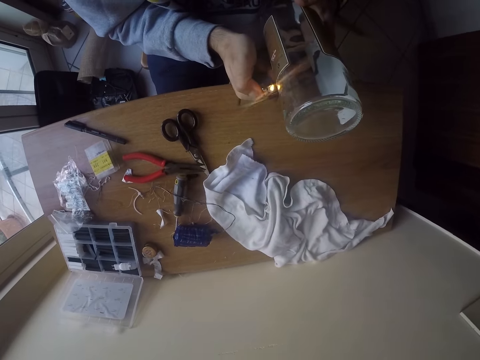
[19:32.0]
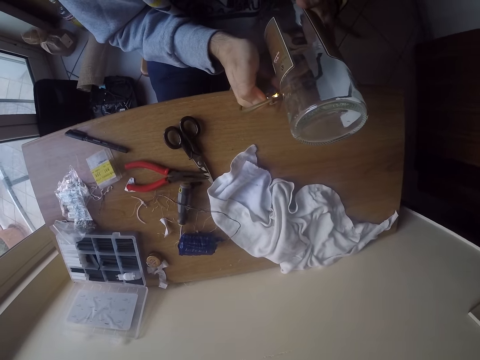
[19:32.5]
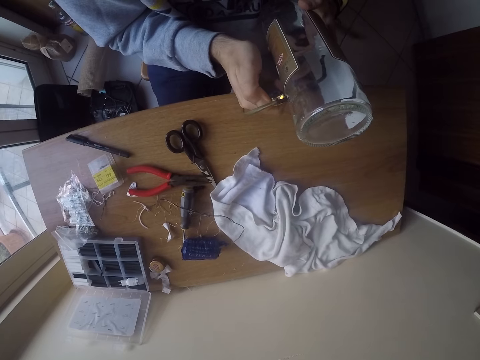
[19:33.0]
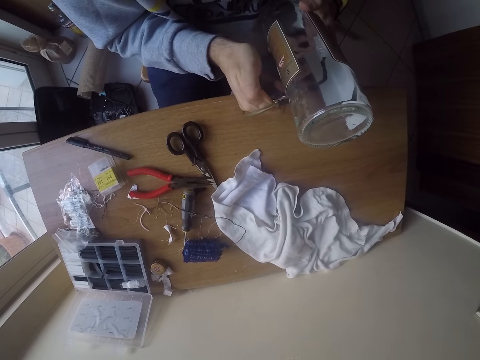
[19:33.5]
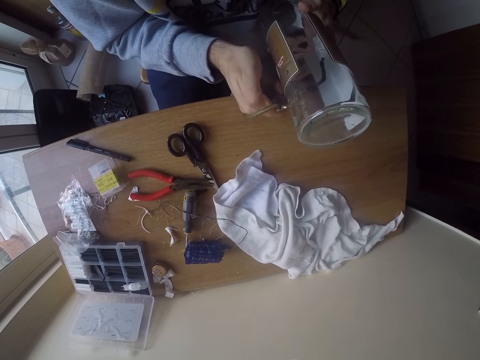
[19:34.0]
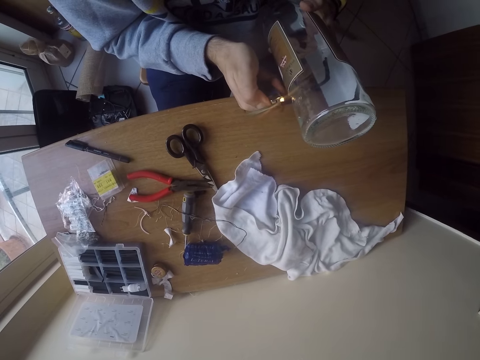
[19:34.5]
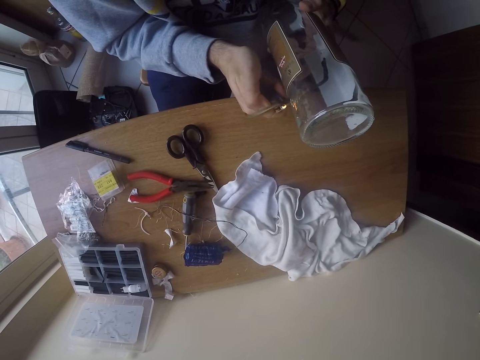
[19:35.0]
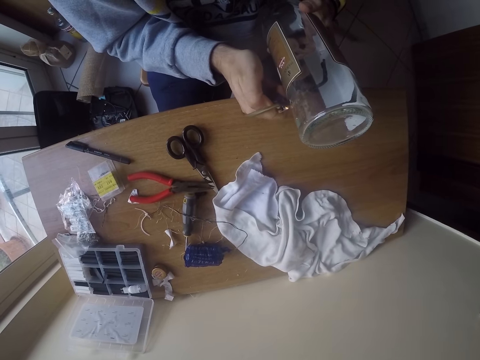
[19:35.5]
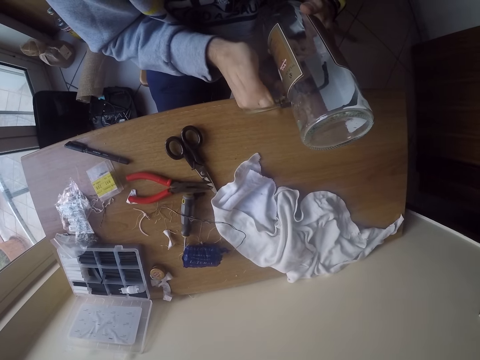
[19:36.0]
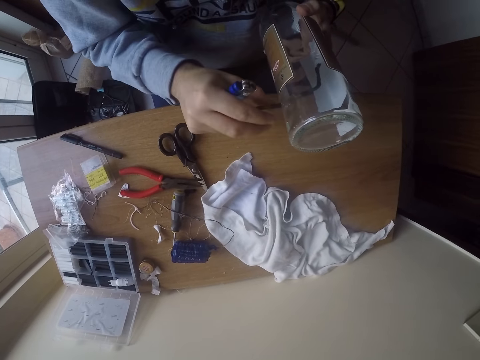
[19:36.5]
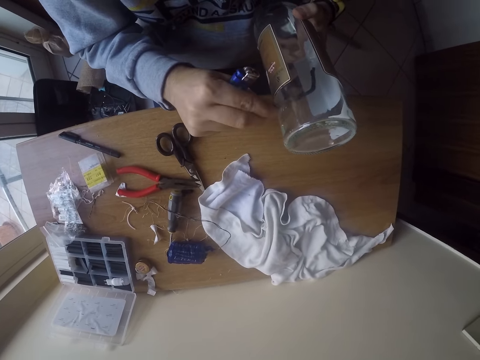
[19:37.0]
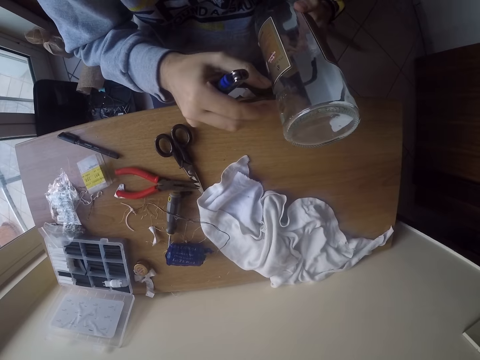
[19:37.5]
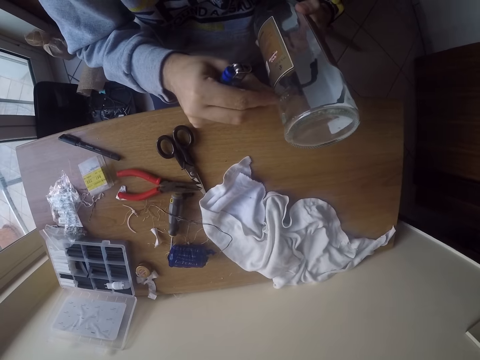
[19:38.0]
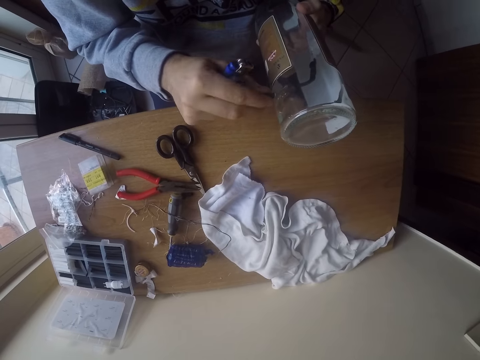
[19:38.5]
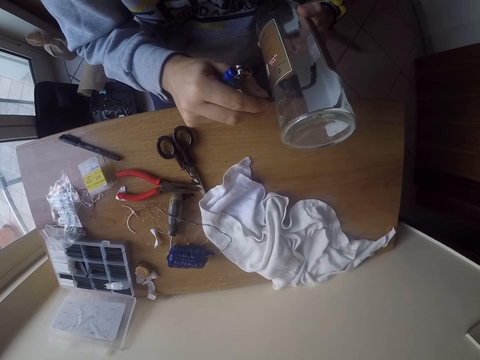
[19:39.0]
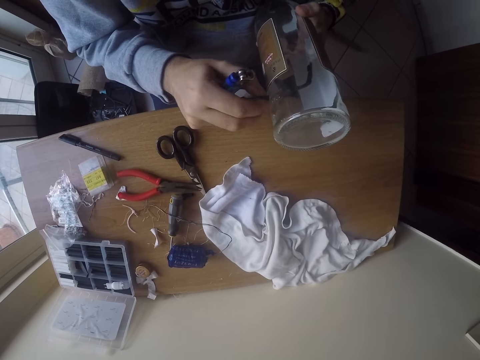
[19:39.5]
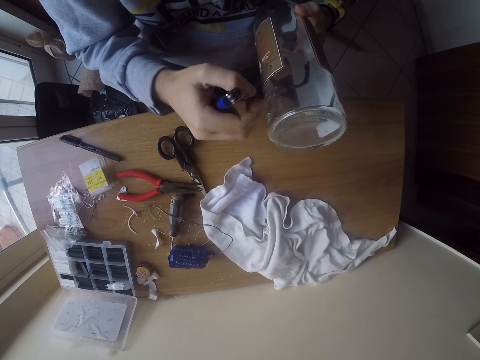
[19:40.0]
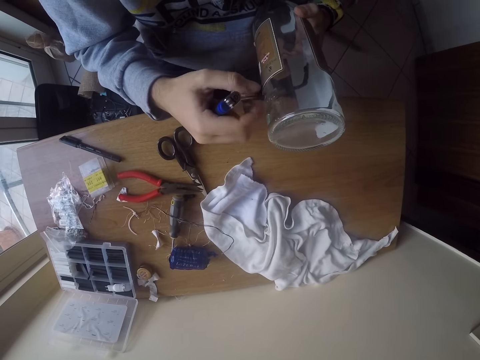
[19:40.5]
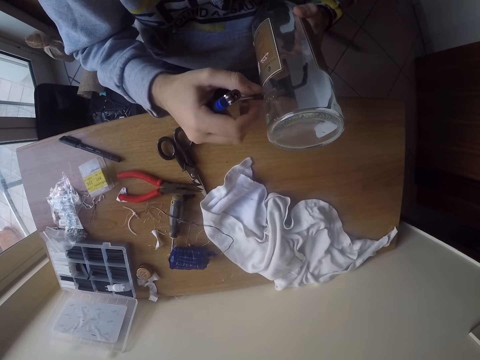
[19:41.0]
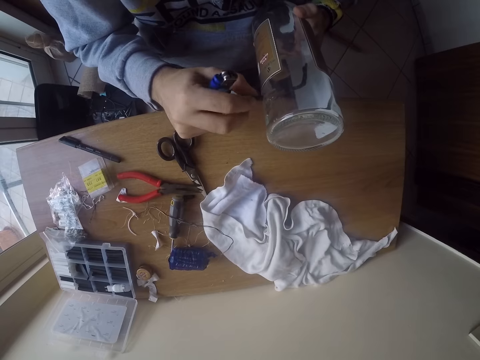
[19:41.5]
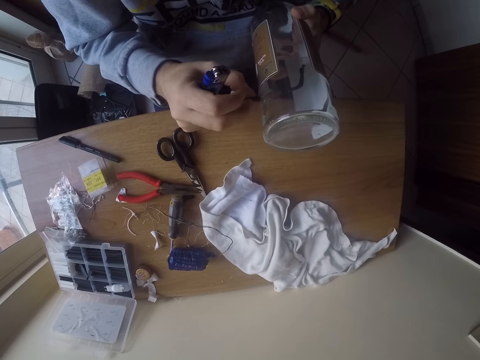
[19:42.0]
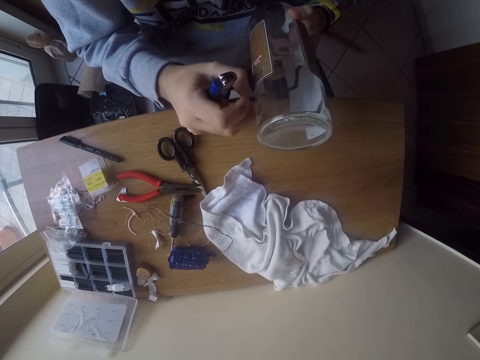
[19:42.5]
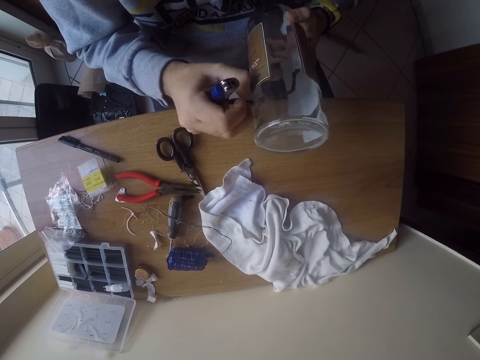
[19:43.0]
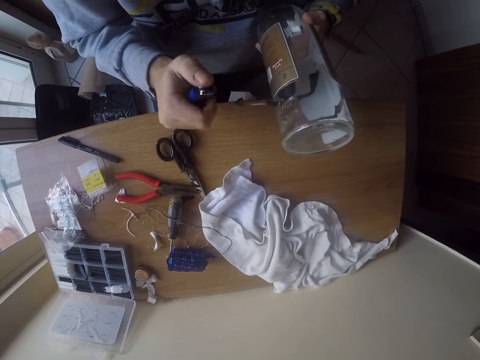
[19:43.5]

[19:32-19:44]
The camera wearer turns on the lighter with his right hand. He heats the cable. He turns off the lighter. He adjusts the wire beneath the bottle on the table with his right hand.

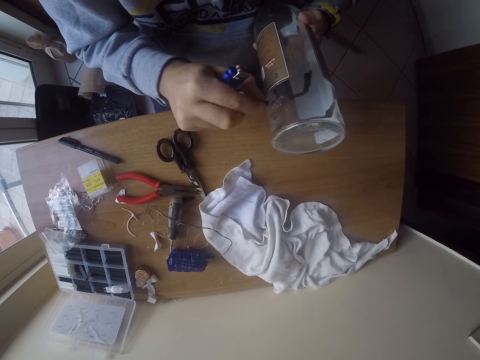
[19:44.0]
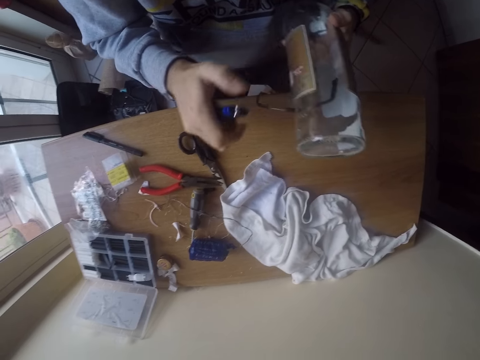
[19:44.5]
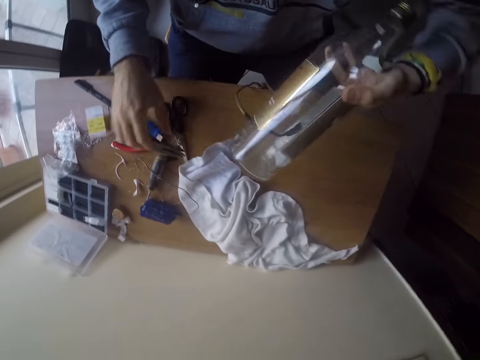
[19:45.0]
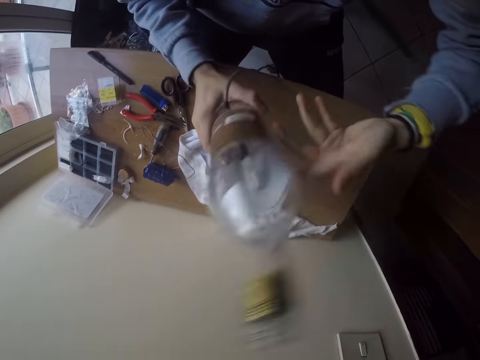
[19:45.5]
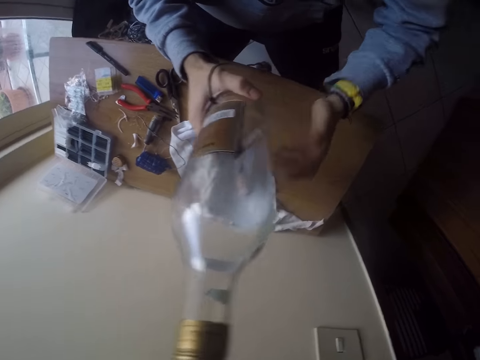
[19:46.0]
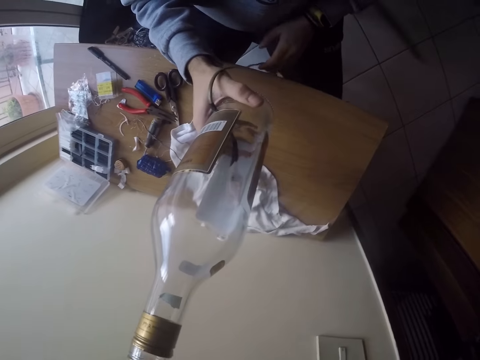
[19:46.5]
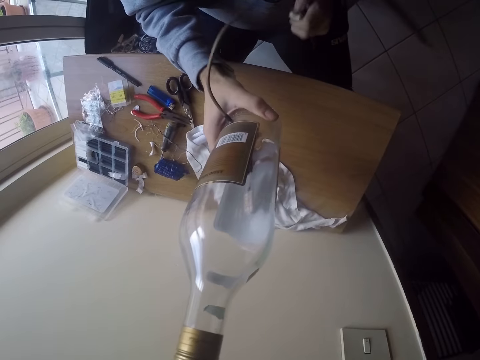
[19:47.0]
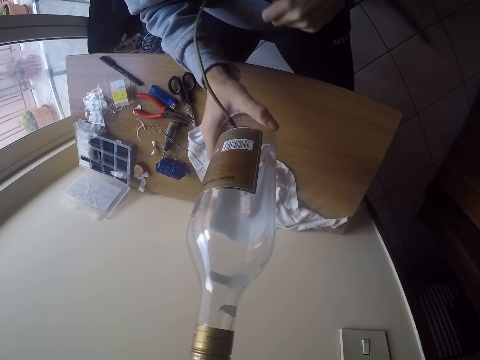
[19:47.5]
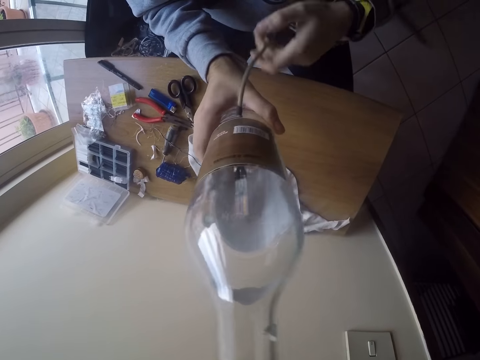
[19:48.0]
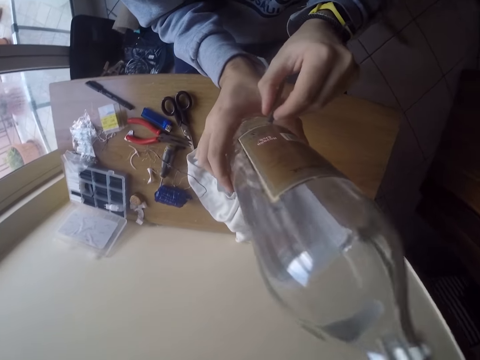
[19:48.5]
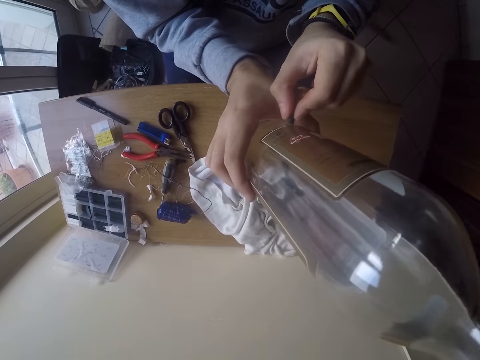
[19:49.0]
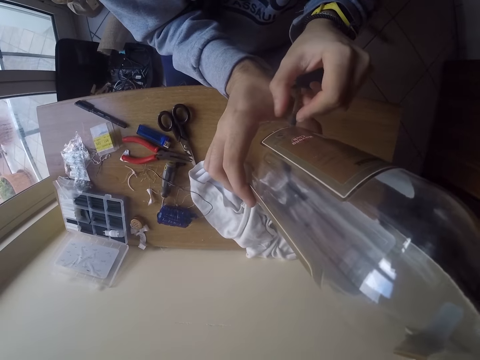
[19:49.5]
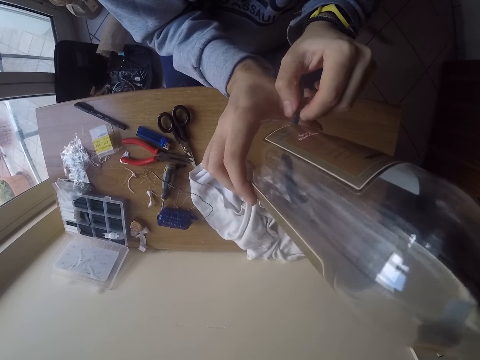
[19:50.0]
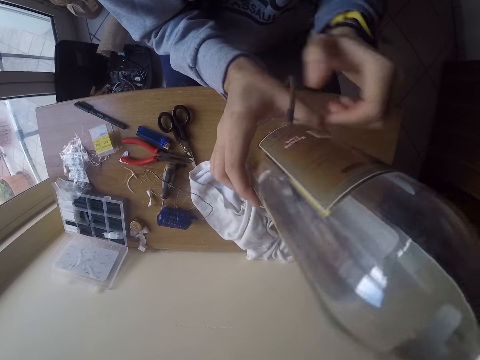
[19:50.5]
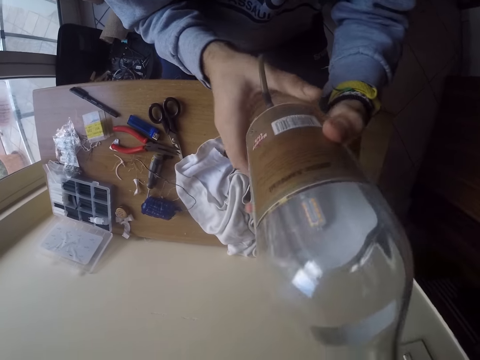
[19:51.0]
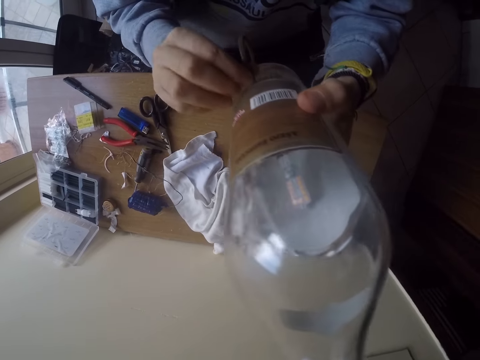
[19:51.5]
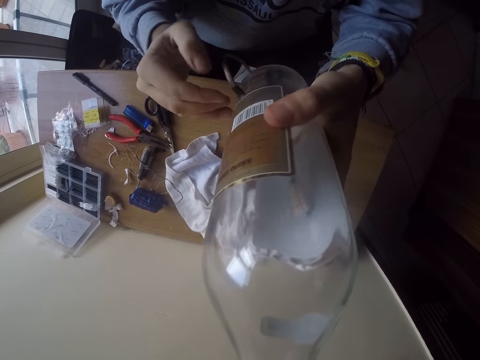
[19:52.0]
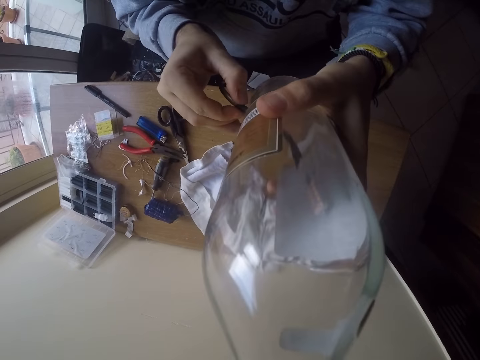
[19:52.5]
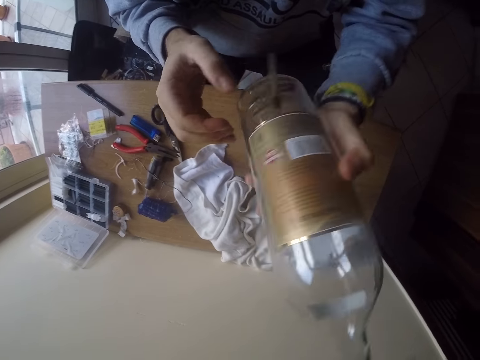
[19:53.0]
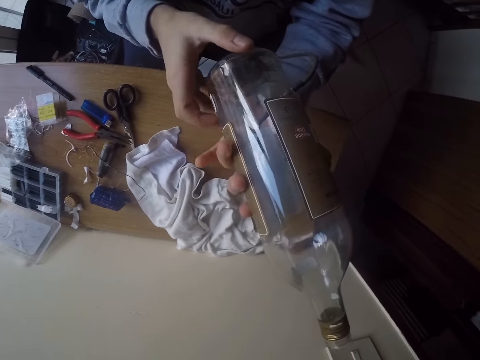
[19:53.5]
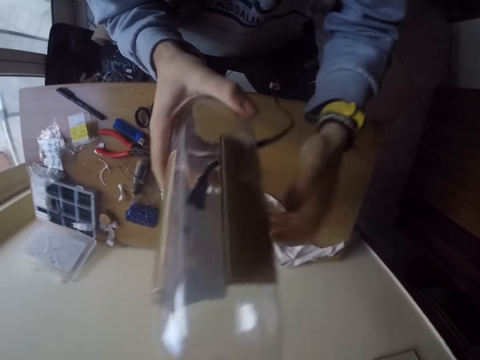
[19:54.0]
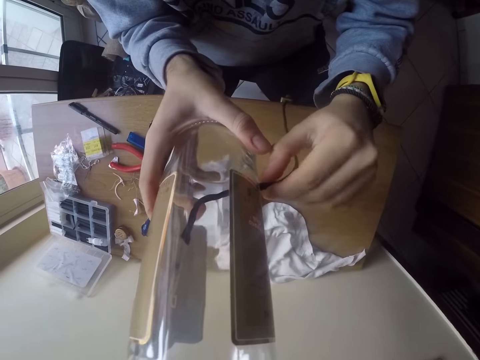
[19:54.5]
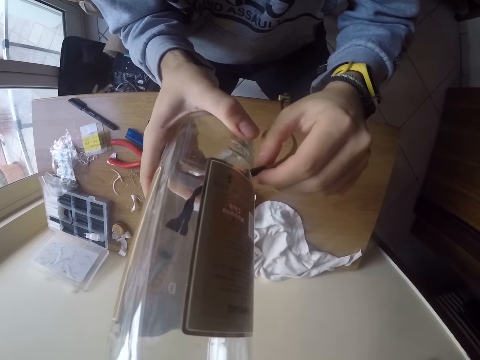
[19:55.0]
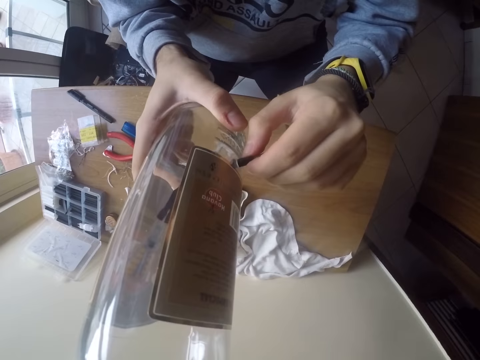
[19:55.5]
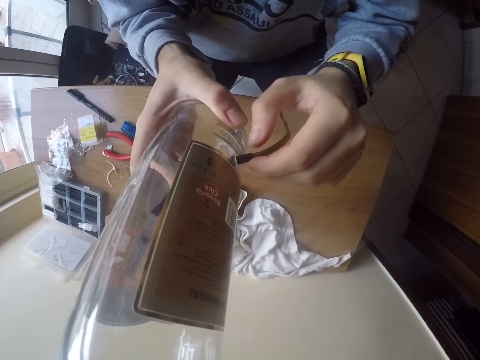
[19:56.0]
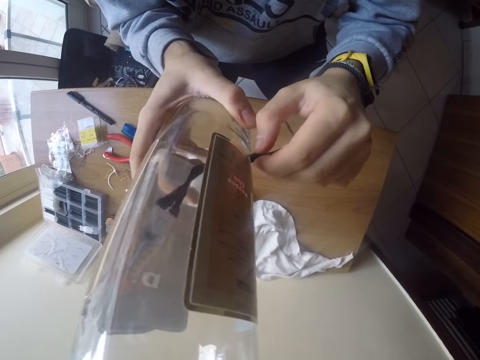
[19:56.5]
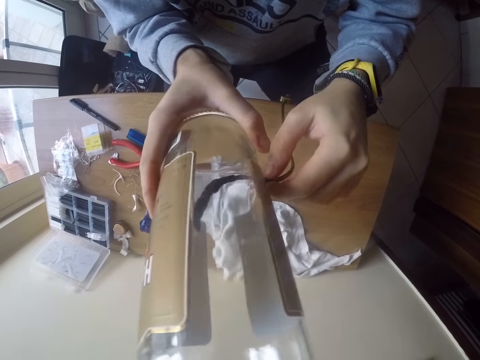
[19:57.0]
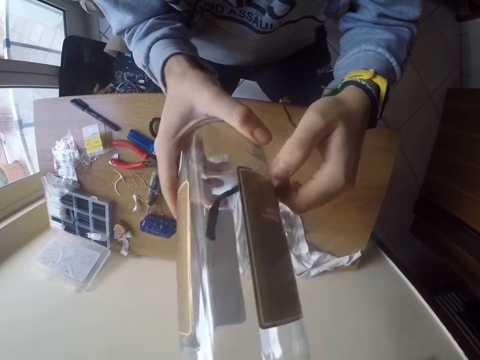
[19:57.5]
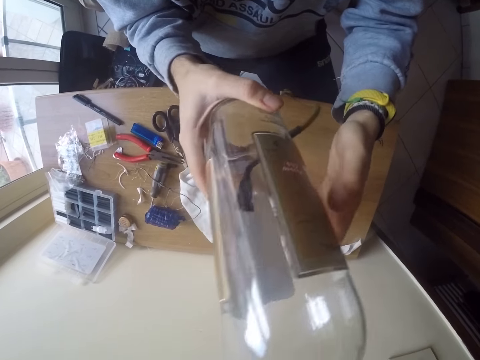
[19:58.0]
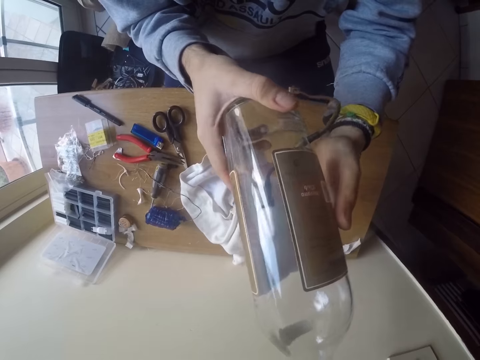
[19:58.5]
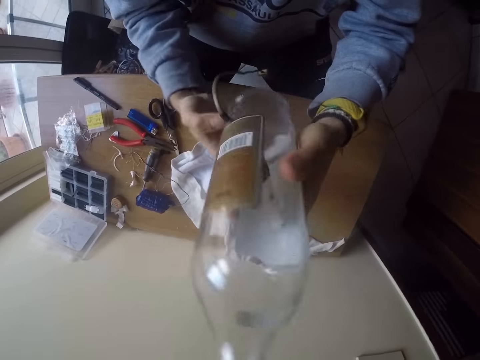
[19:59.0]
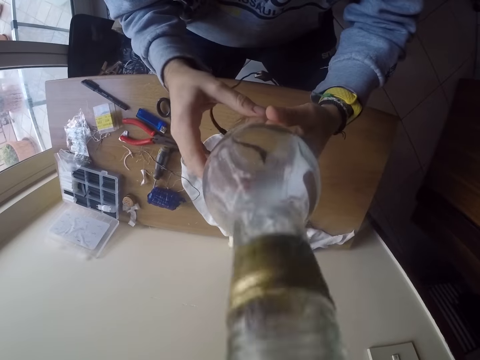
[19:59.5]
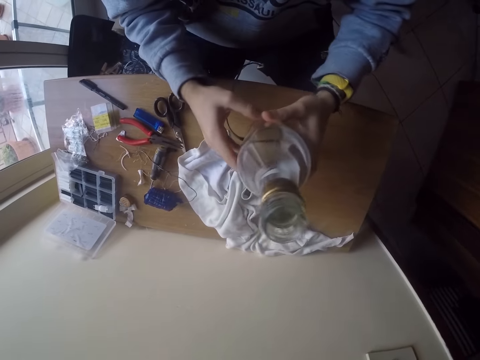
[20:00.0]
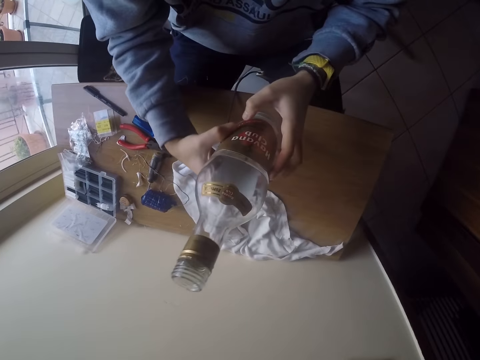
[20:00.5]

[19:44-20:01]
The camera wearer drops the lighter on the table with his right hand. He holds the bottle on the table with his right hand. He adjusts the bottle. He holds the wire with his left hand. He adjusts the cable. He adjusts the wire beneath the bottle on the table with his left hand. He adjusts the wire beneath the bottle on the table with his right hand. He adjusts the wire beneath the bottle on the table with his left hand. He adjusts the bottle.
